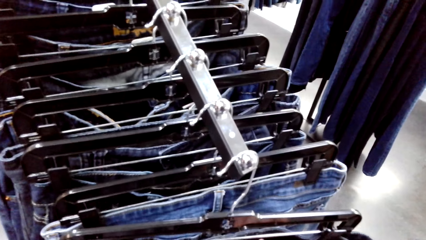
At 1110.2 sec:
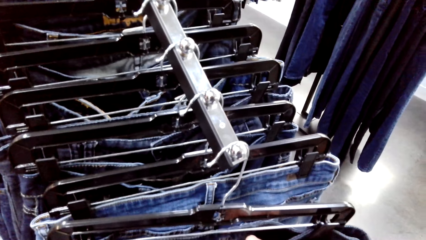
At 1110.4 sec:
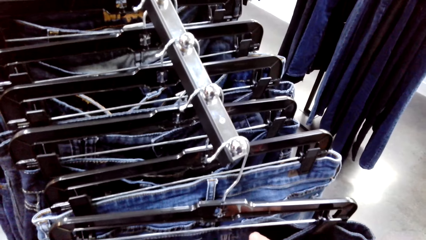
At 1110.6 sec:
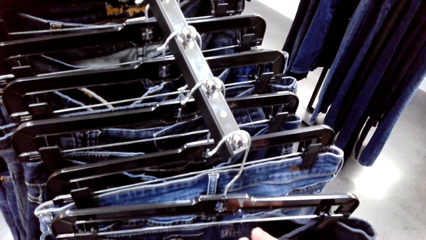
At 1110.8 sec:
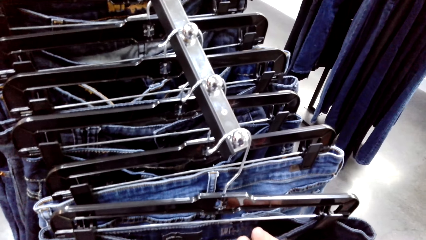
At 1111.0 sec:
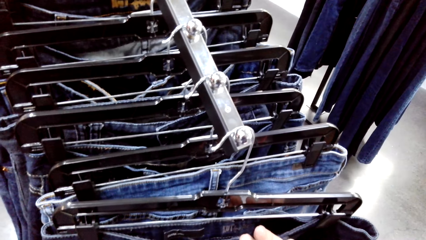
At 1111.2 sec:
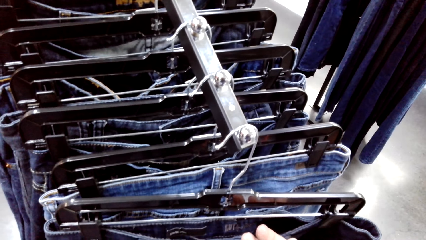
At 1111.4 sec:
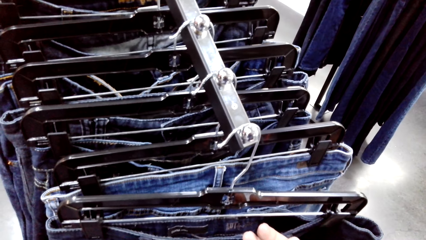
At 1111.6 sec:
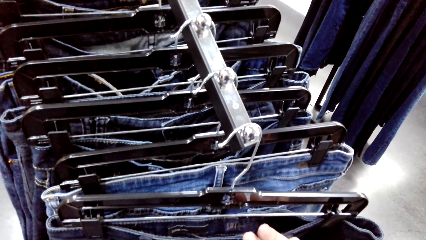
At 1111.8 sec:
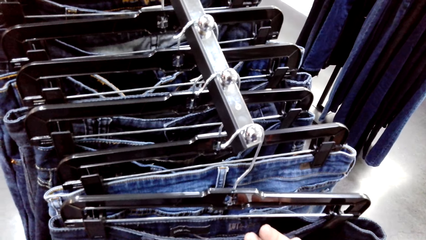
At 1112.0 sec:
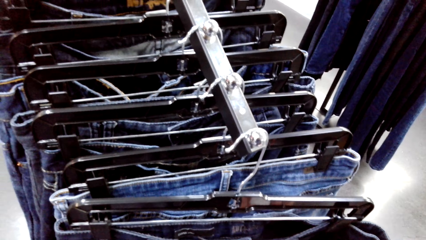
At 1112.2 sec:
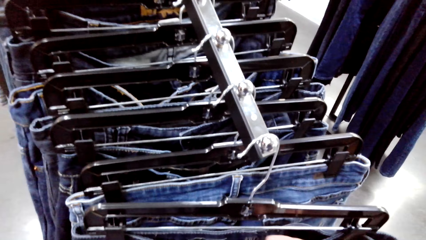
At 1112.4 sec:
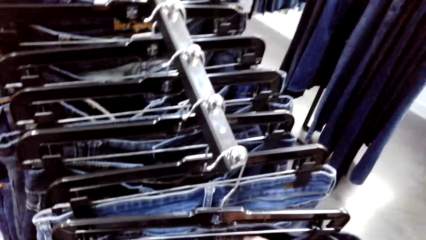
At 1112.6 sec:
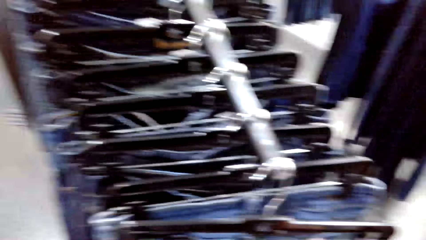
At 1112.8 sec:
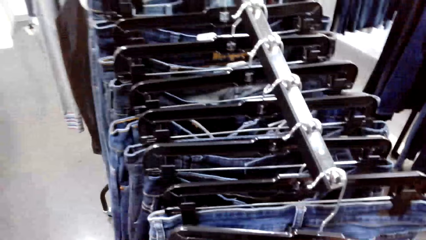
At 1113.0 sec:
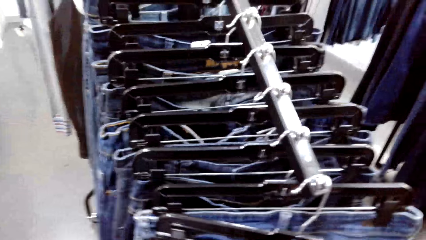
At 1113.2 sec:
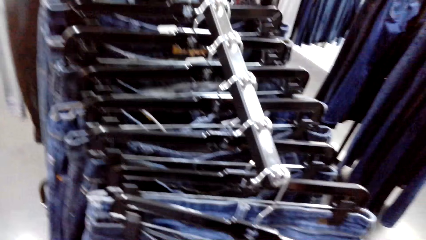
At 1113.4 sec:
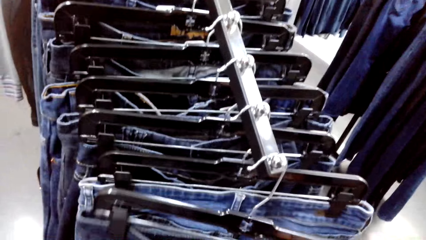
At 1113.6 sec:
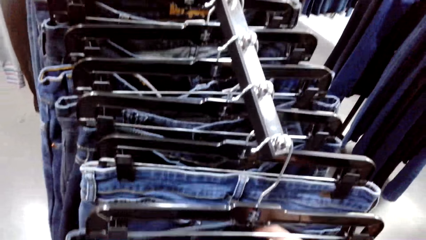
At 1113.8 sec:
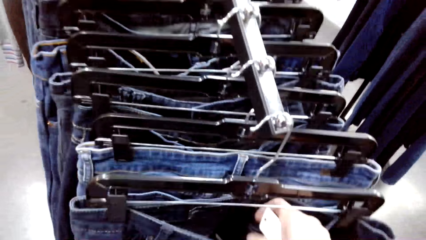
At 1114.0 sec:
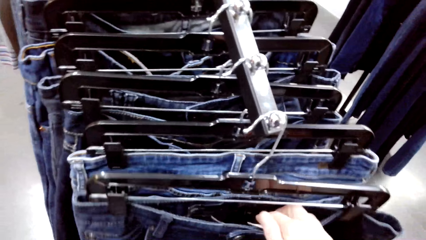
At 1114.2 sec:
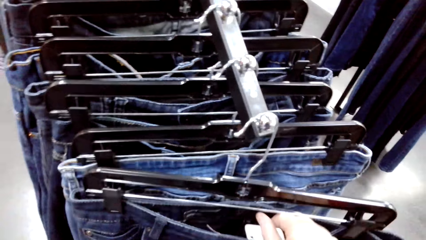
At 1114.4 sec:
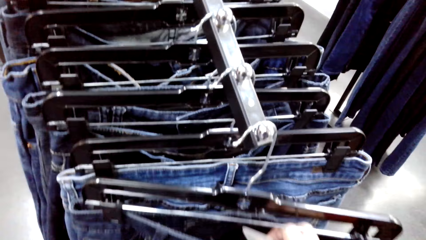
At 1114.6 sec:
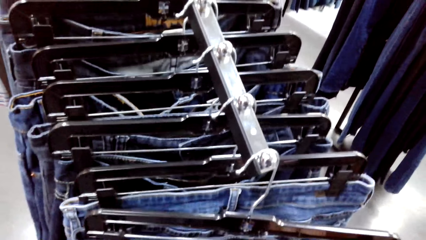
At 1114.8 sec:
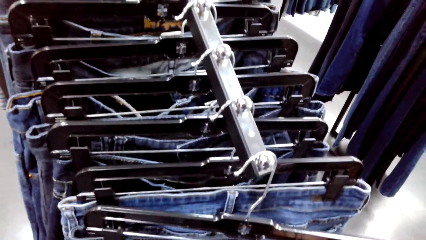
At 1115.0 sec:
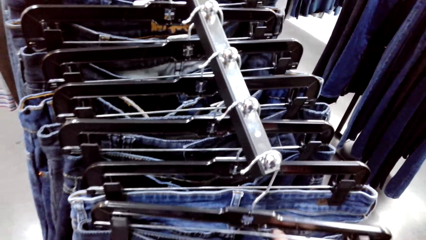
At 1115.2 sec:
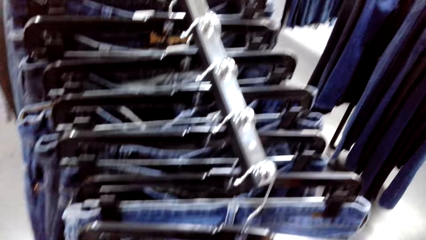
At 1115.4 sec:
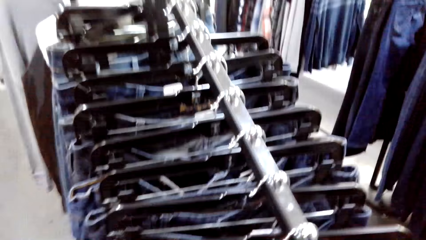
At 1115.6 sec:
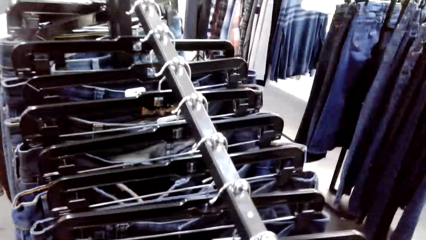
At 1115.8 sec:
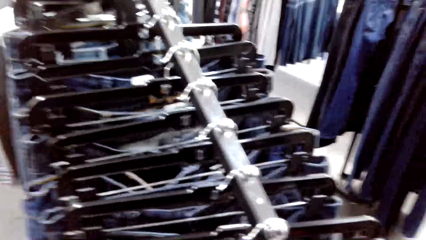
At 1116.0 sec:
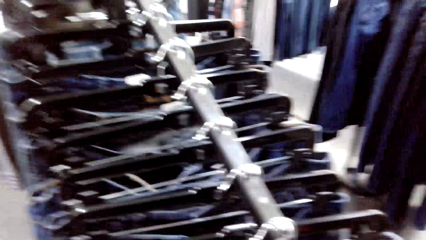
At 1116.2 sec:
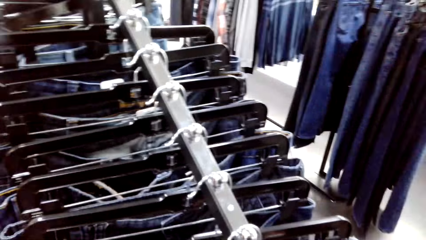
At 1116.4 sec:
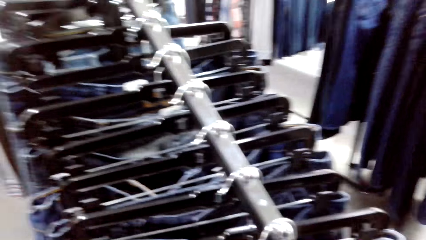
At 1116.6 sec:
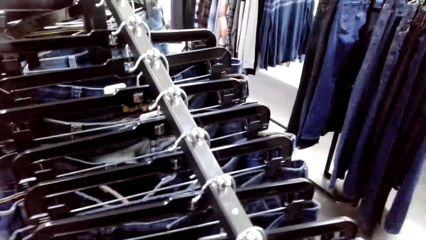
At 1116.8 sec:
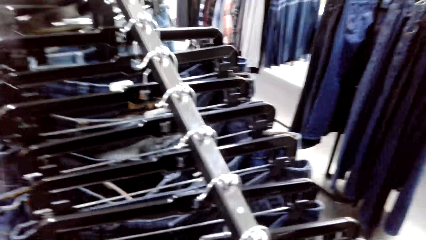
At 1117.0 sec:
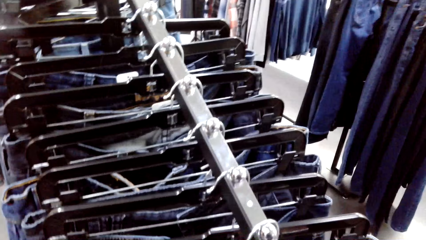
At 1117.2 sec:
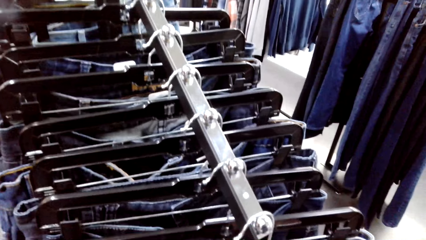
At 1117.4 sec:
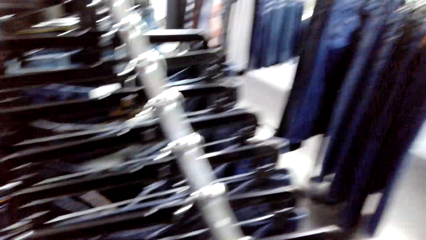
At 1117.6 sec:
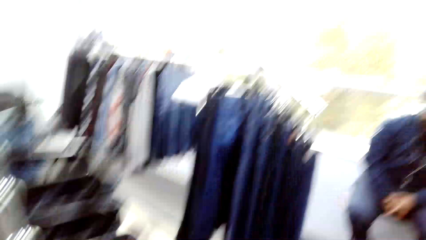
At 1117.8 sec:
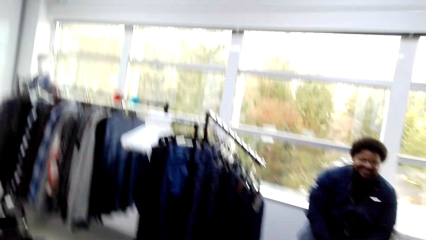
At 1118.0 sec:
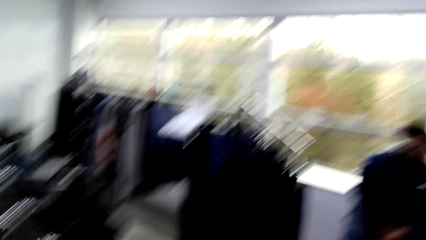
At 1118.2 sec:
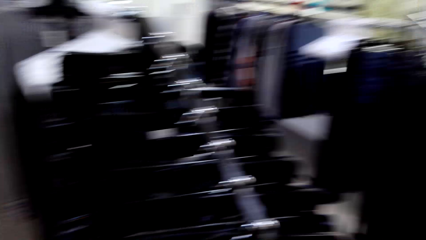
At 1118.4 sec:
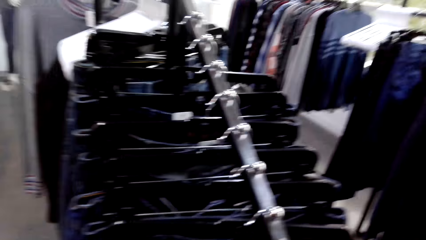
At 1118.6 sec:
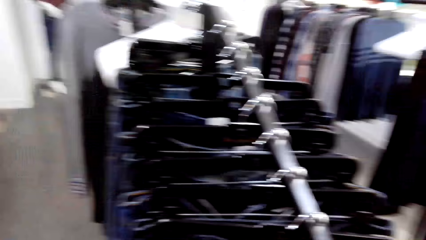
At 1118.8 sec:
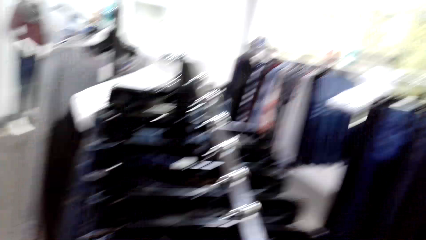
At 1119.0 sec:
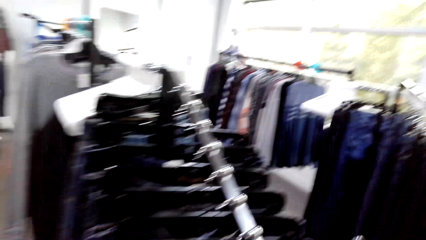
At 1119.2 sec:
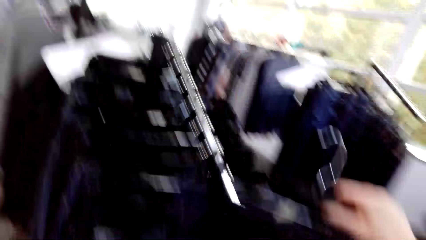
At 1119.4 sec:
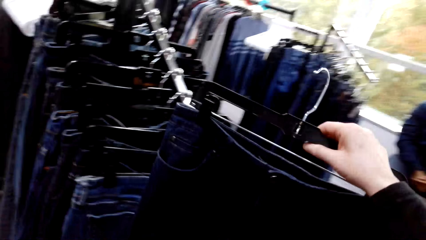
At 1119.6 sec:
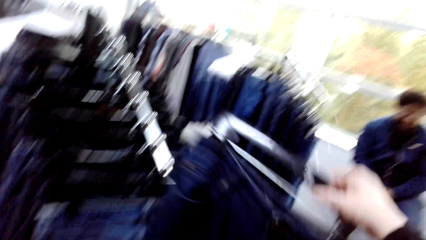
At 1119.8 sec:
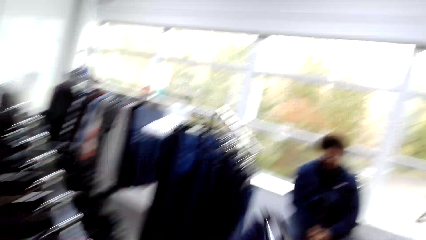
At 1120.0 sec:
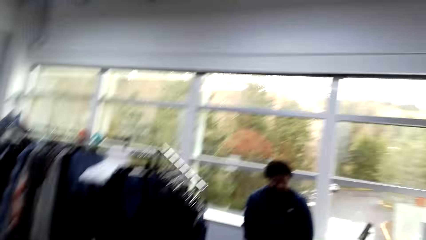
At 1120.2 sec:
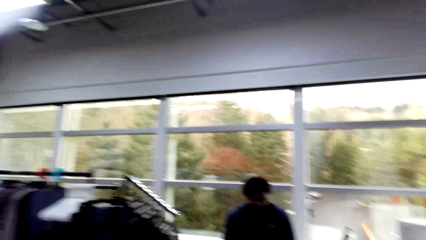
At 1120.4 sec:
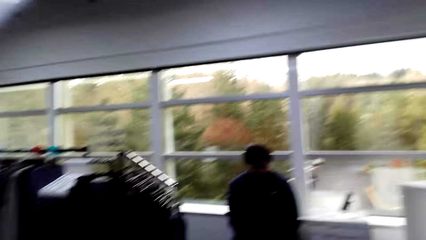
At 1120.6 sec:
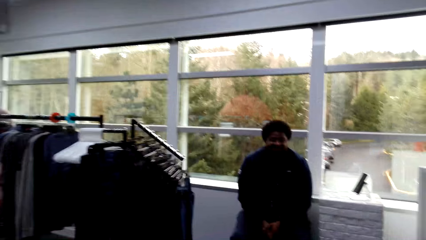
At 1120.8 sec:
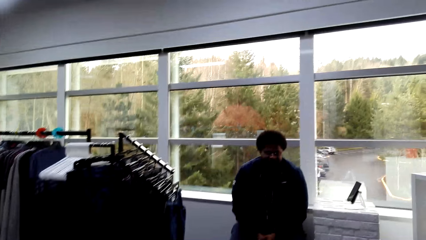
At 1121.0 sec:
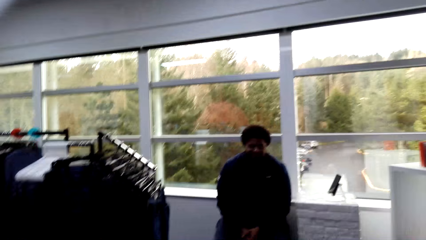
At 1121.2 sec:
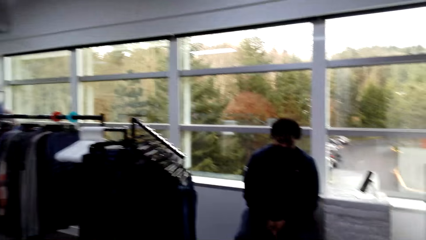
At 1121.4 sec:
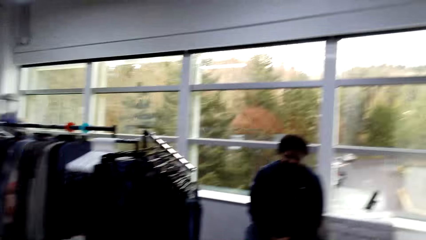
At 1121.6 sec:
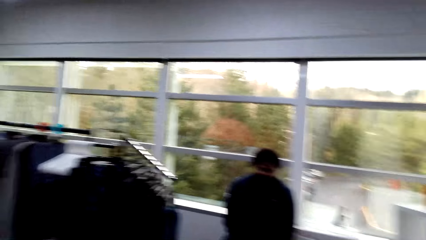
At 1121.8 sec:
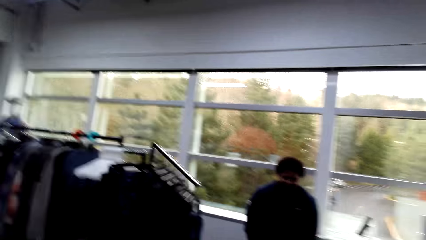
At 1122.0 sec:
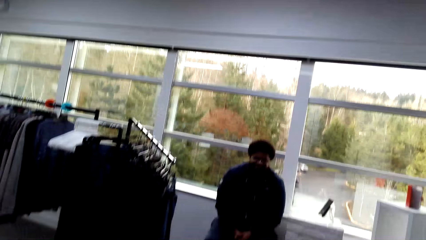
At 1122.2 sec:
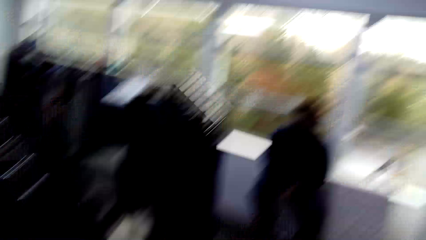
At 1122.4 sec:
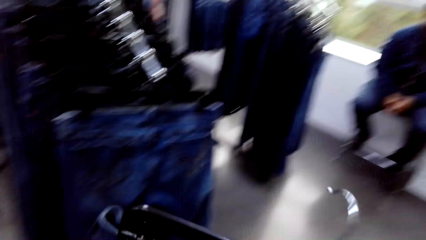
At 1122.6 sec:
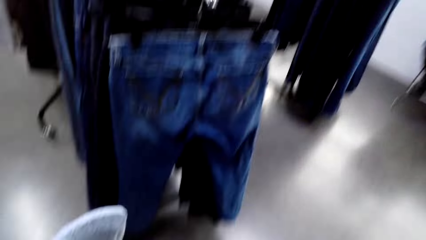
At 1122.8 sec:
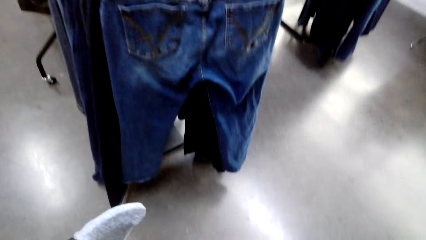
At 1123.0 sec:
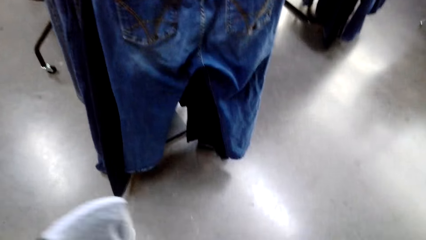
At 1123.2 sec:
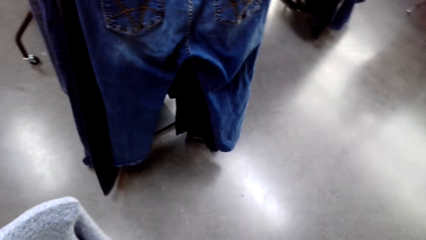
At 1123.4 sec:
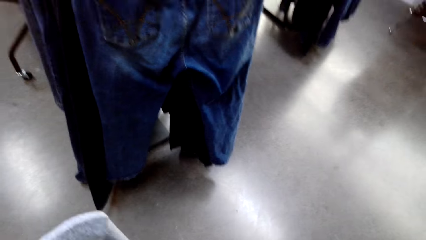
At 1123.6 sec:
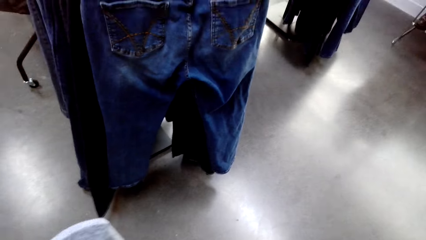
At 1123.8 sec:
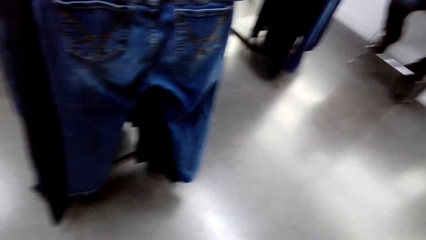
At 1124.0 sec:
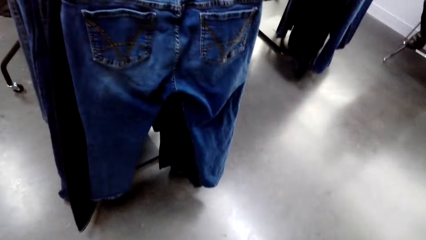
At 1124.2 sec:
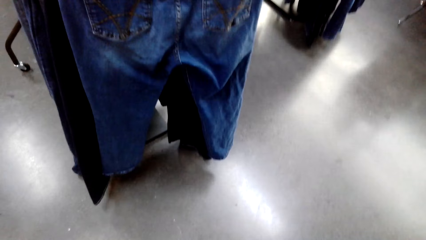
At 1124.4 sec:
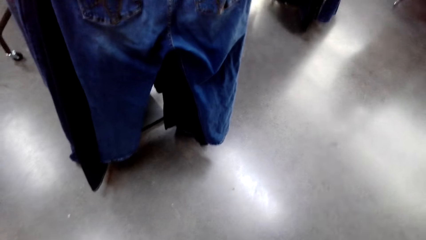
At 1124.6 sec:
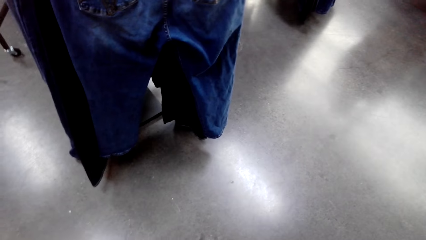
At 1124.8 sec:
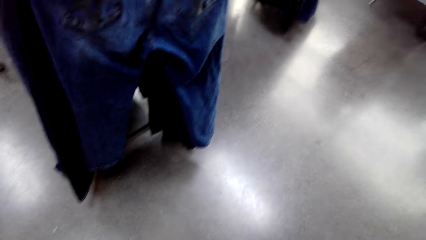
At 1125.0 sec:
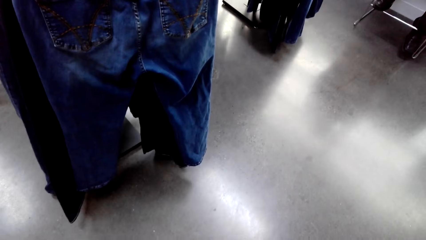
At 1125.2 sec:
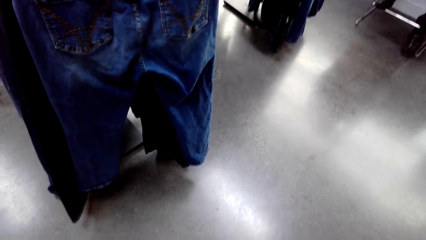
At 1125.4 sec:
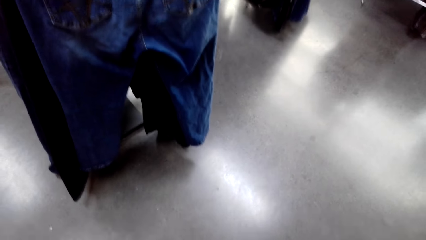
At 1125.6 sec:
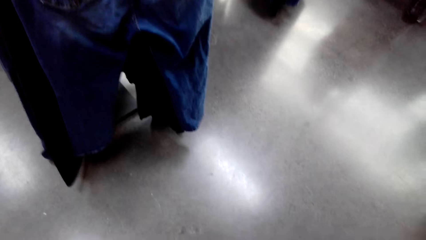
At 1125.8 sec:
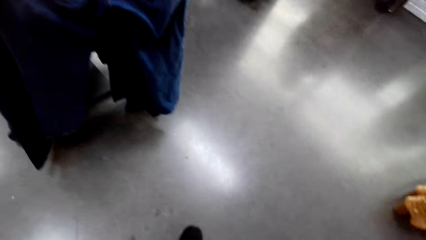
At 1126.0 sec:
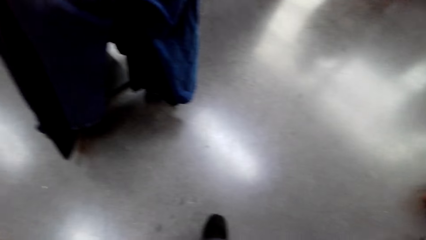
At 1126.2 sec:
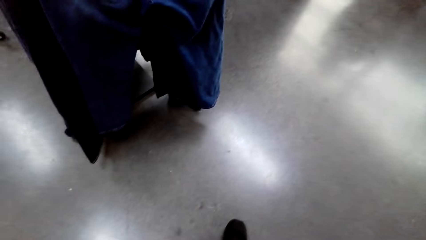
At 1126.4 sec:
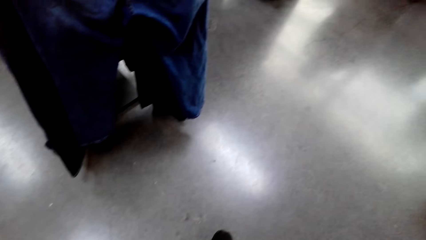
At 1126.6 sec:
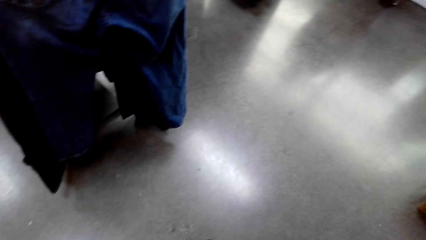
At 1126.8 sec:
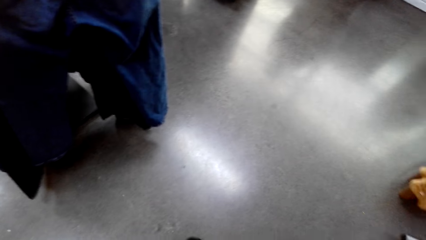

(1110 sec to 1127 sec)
The camera wearer stands in the clothing store. They sample clothes on a clothing hanger stand. A man sits on a chair in the clothing store. The camera wearer picks up a cloth from the hanger with the right hand. The man sits on the chair in the clothing store. The camera wearer stands in the clothing store.
